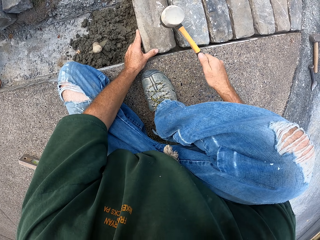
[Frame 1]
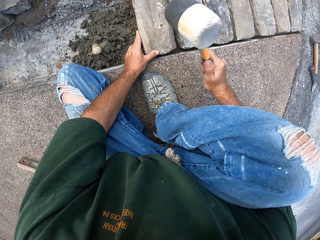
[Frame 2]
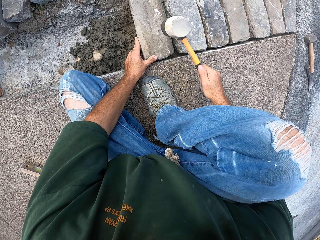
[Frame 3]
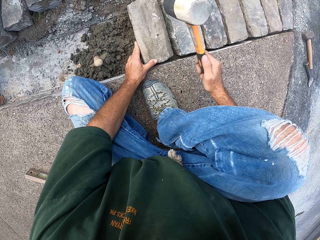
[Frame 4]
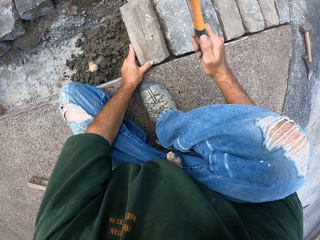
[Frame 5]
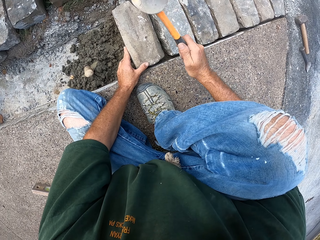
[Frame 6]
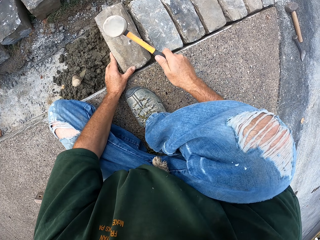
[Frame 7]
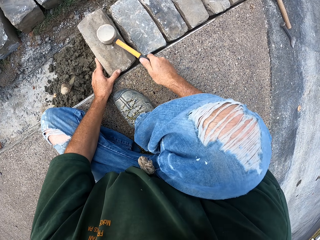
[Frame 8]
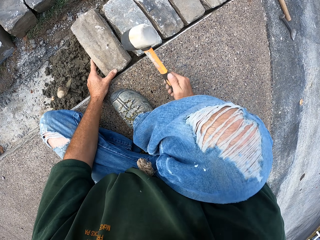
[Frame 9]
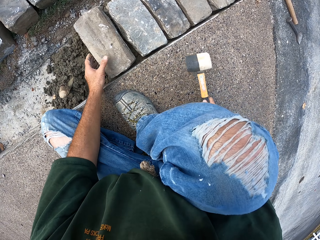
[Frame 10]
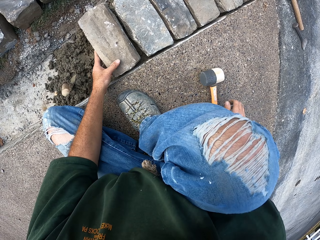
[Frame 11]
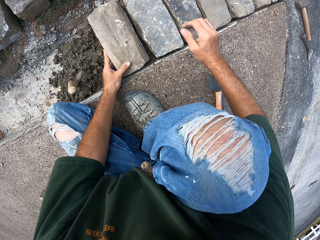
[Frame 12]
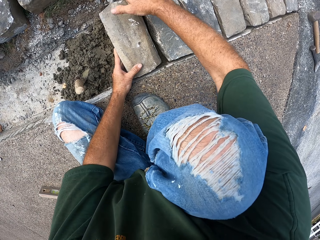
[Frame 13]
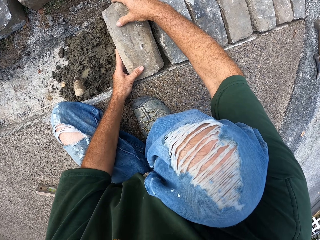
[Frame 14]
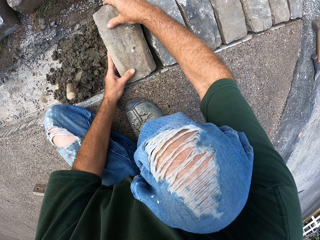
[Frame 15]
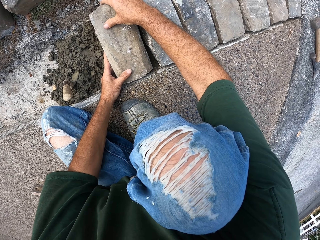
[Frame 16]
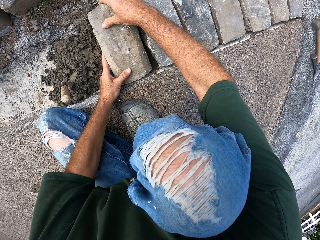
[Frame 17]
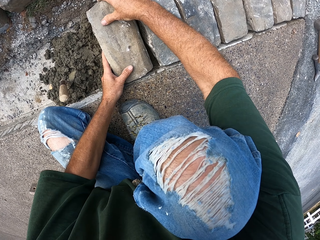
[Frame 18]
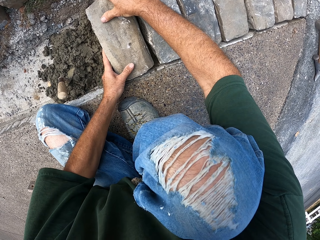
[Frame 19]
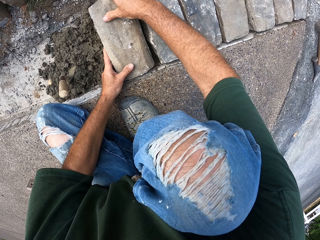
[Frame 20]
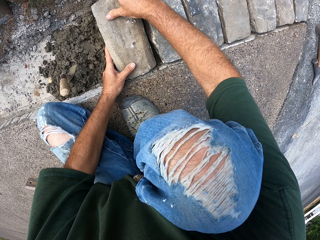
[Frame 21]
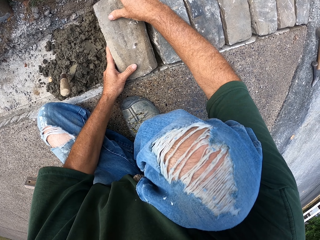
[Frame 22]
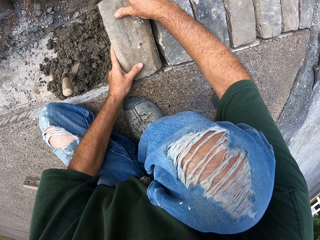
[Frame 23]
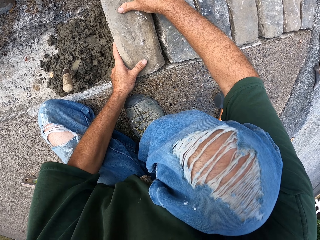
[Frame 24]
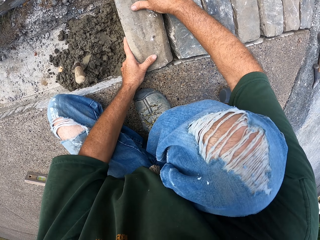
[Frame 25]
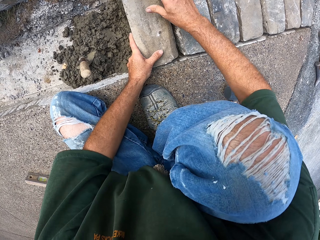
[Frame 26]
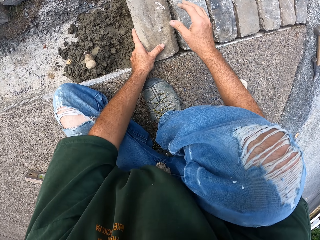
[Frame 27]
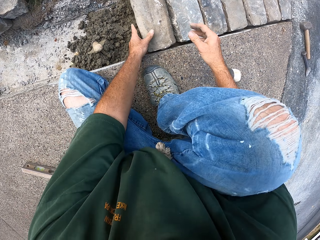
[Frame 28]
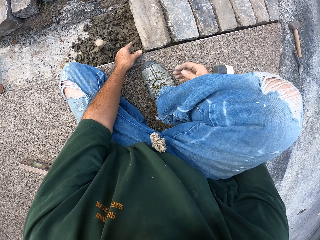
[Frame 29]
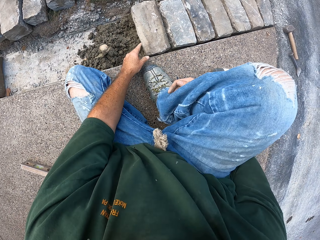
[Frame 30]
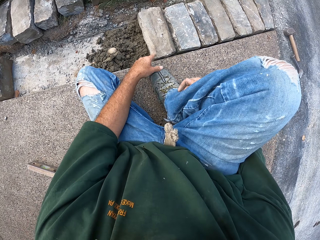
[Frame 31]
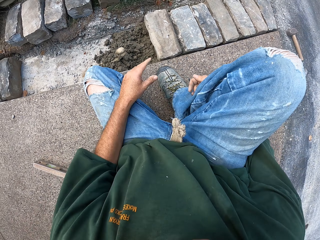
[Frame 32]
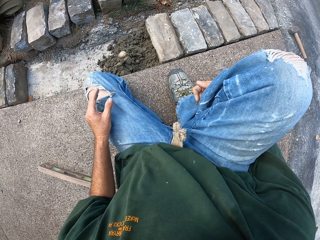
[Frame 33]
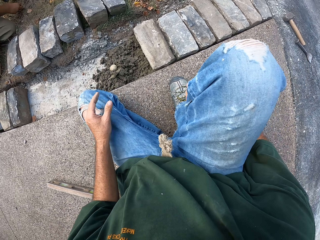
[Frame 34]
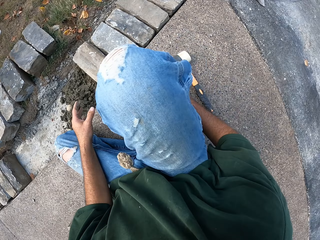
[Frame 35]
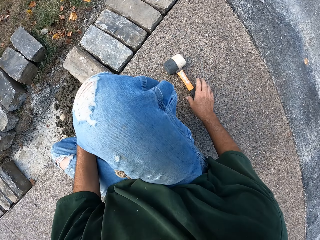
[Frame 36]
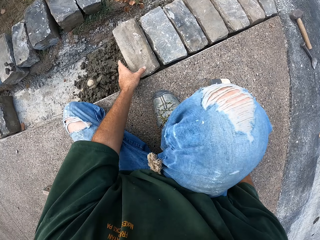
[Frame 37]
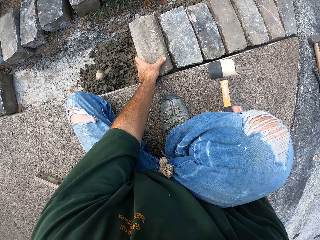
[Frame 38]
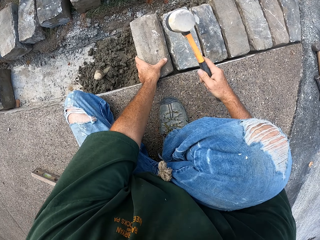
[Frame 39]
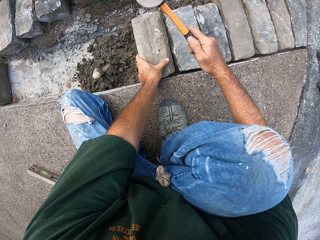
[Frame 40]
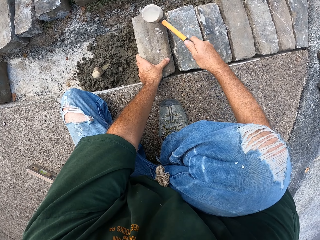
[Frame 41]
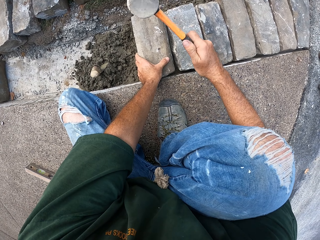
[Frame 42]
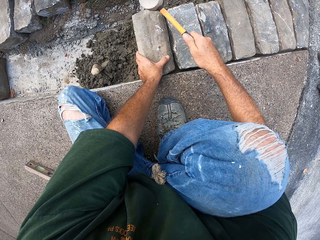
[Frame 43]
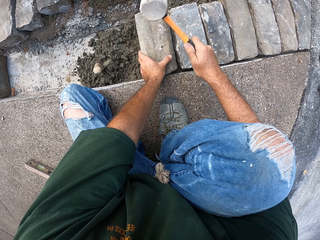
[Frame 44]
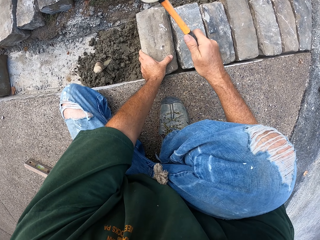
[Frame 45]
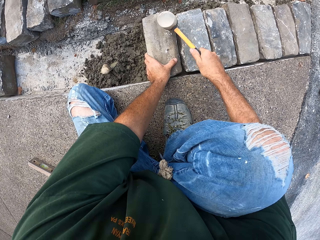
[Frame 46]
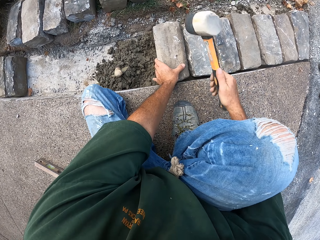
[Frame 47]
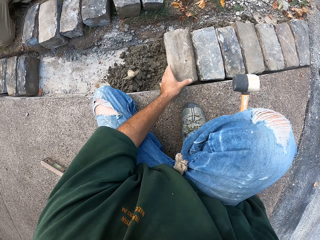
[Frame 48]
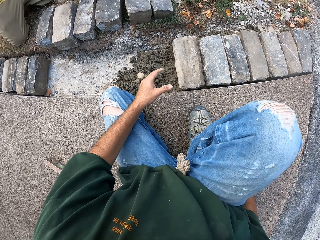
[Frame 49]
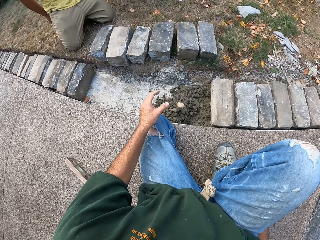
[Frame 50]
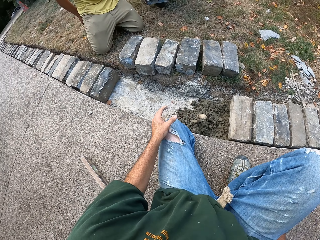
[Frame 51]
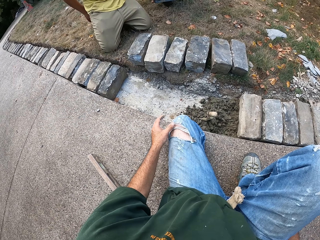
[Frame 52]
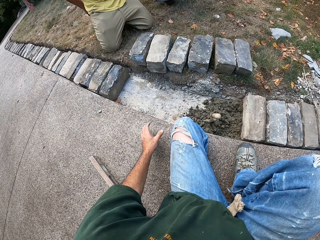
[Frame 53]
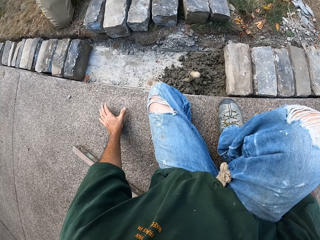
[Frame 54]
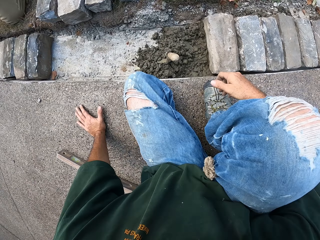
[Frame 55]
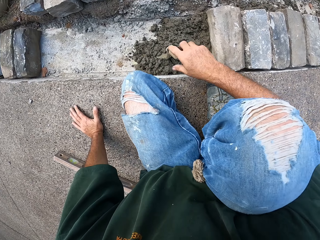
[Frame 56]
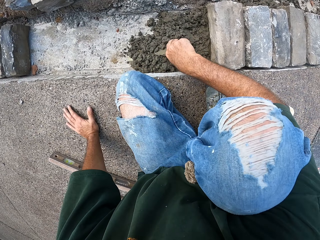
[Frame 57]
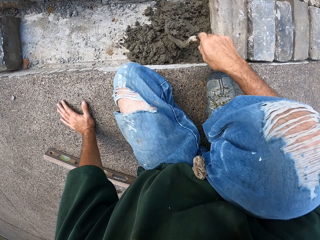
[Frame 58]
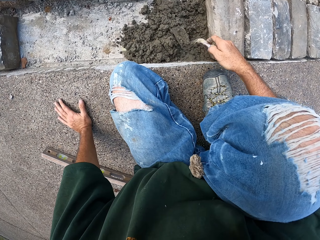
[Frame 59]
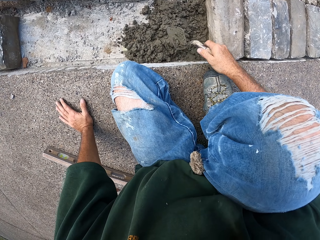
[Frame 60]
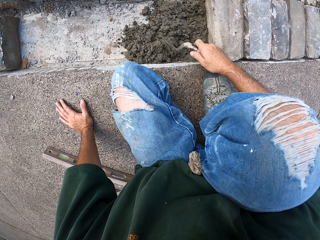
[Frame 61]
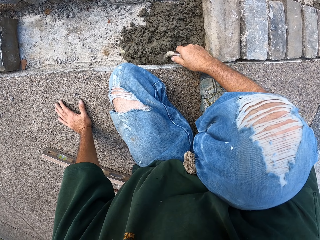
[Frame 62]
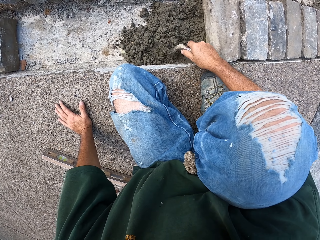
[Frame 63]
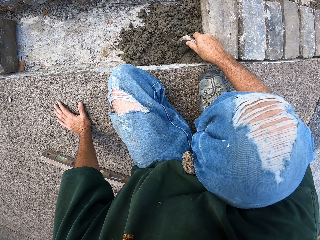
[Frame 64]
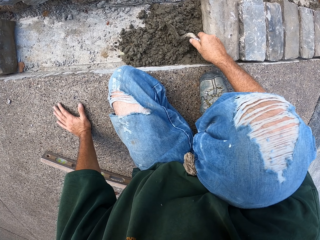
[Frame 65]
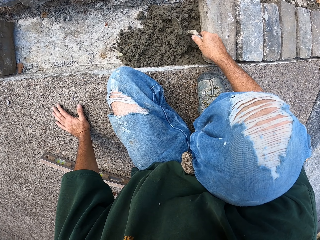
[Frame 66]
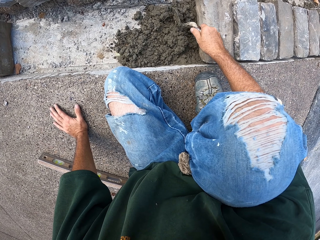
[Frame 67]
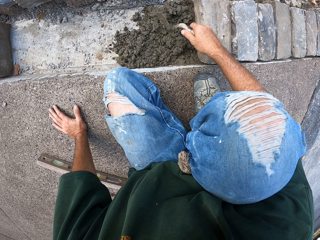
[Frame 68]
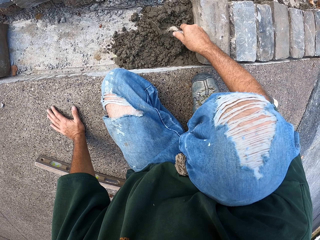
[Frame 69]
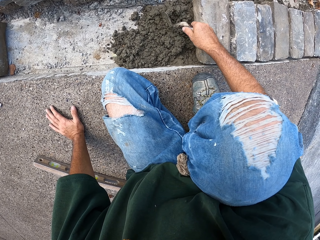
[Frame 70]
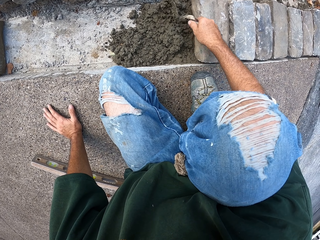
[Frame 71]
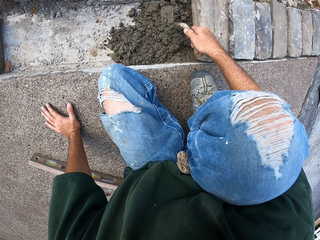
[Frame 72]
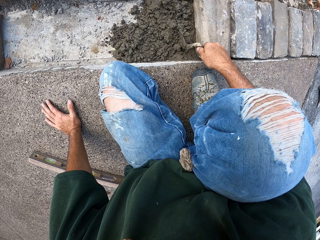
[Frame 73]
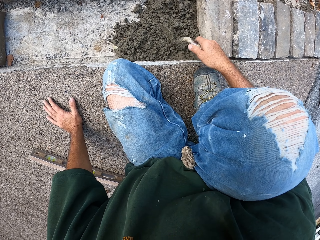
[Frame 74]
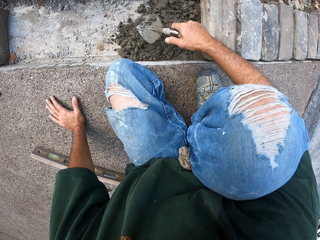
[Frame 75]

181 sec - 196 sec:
The camera wearer puts the hammer down. They adjust the stone. They pick up the hammer. They hit the stone block with the hammer. They put the hammer down. They spread mortar in the furrow with a trowel.

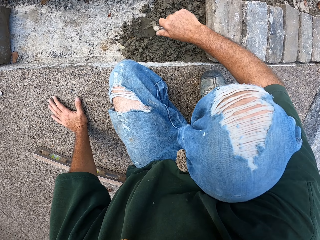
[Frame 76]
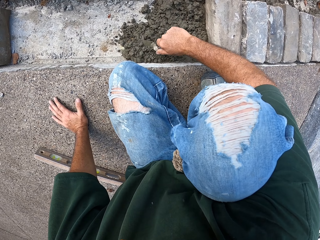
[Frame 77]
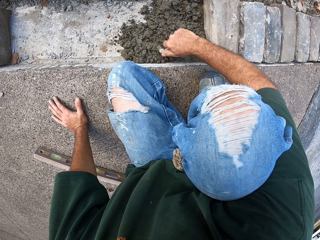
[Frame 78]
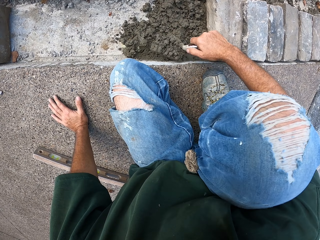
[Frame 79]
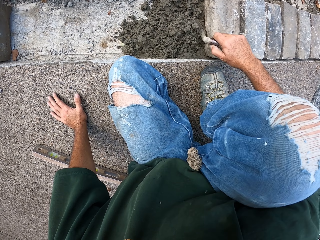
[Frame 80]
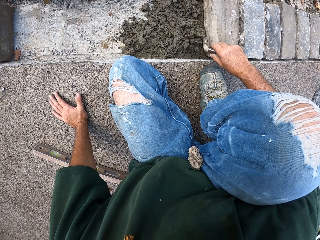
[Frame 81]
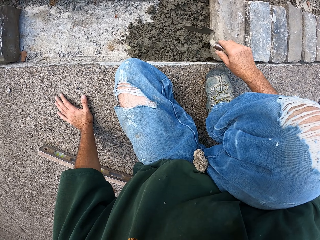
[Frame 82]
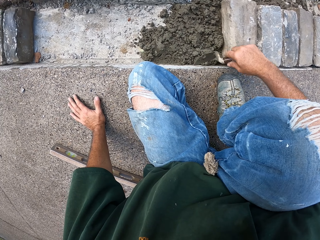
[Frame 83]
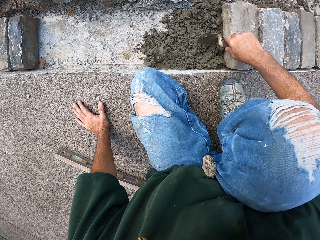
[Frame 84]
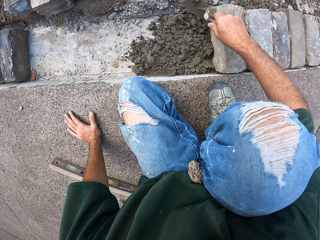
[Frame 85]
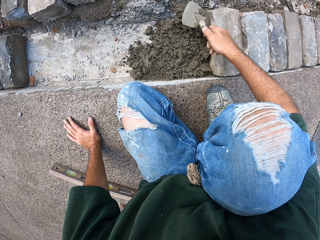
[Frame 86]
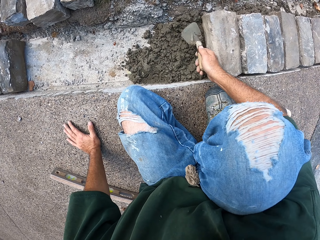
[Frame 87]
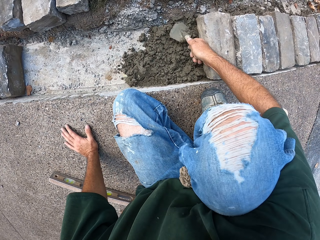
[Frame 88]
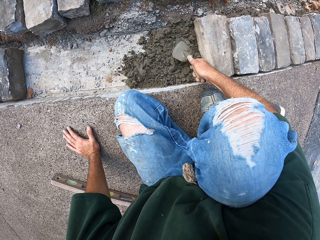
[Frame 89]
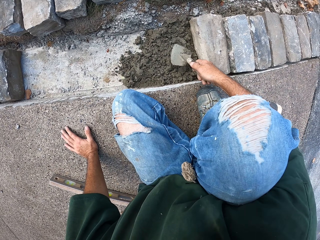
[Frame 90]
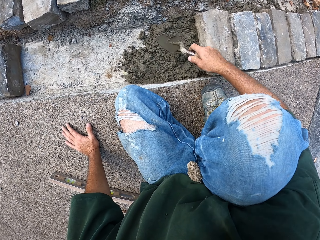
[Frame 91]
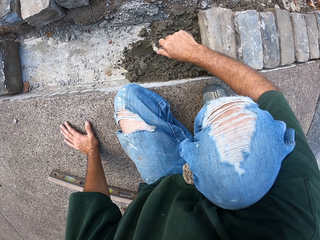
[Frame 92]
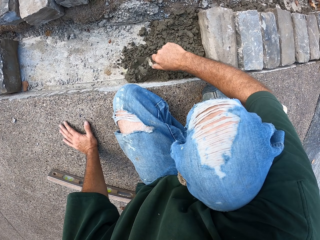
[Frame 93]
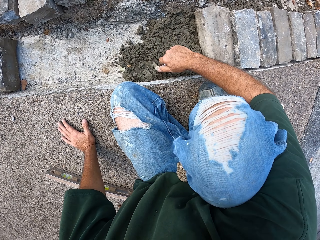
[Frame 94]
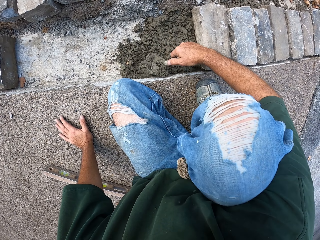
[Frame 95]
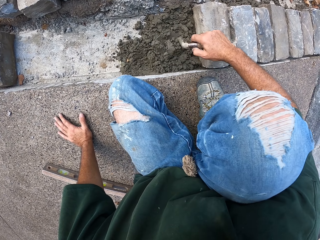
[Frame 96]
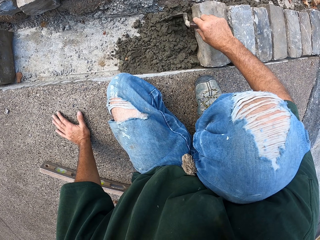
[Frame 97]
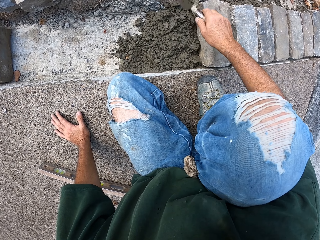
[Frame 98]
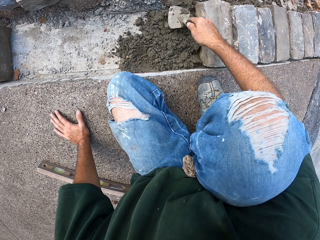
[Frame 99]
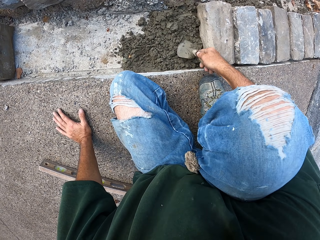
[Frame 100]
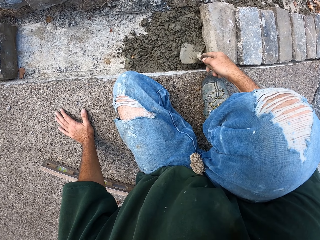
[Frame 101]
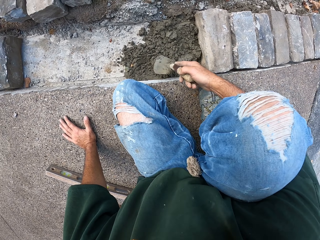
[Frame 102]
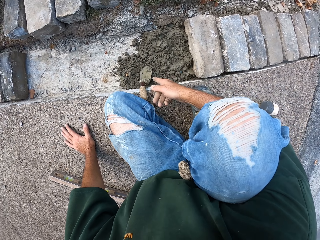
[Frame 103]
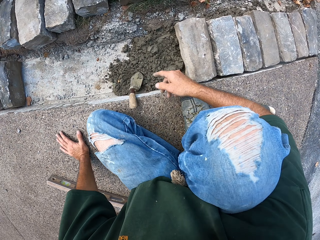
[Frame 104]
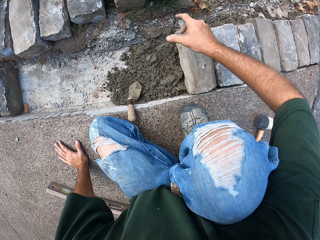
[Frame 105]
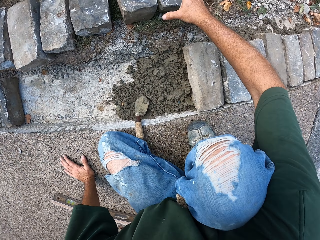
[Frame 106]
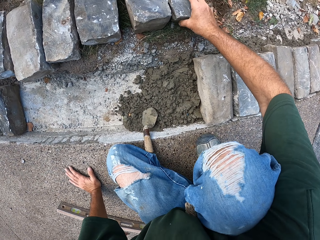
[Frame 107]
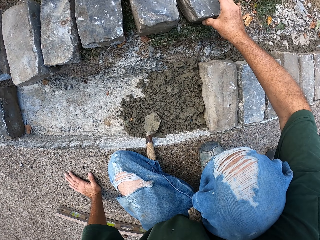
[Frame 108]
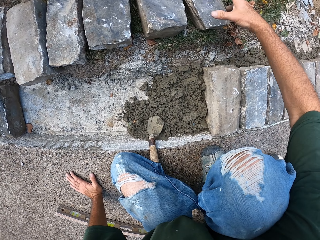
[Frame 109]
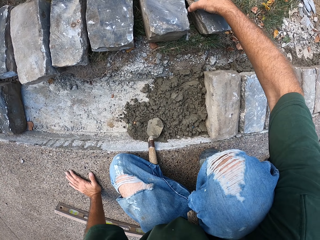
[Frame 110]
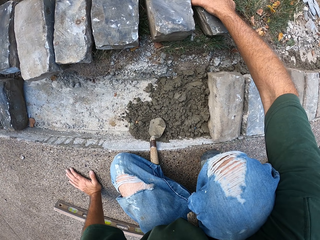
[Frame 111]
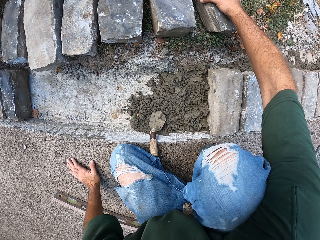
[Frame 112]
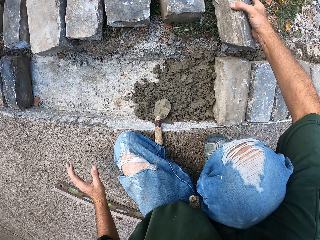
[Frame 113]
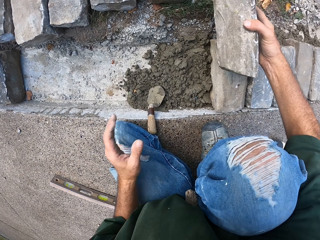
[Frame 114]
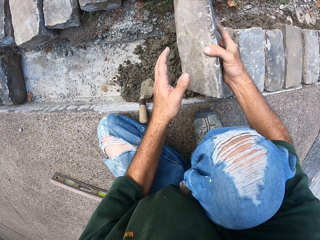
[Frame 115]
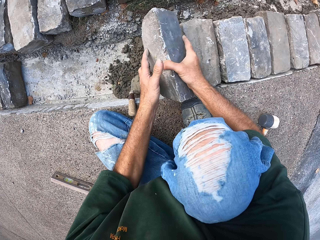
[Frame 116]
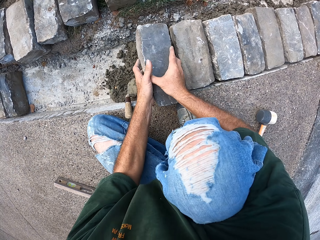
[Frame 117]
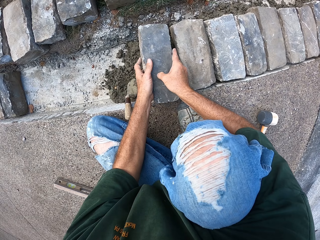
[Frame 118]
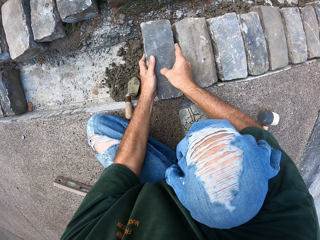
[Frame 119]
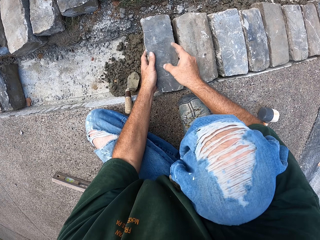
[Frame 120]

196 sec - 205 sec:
The camera wearer picks up a stone block.
